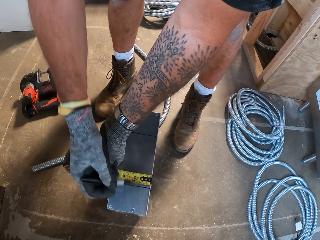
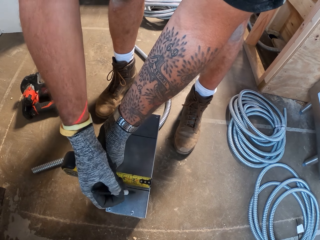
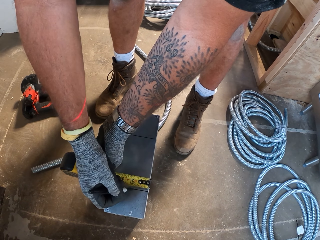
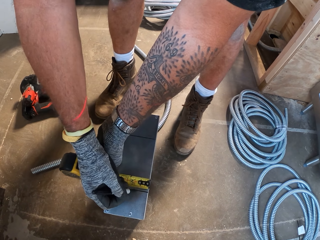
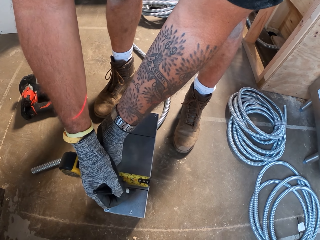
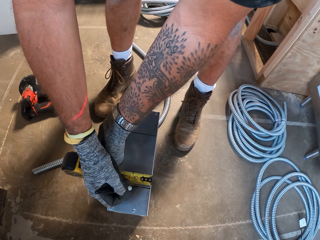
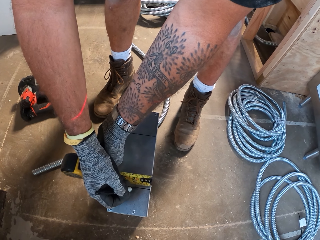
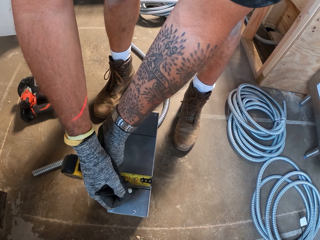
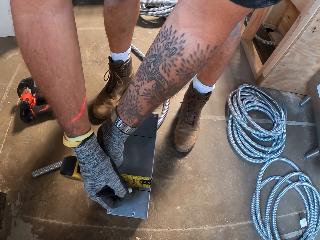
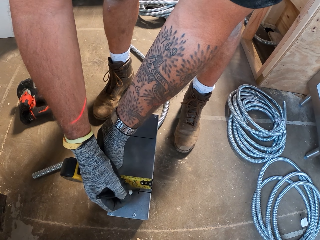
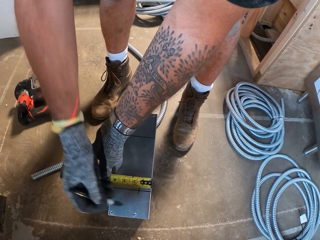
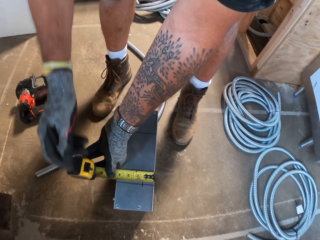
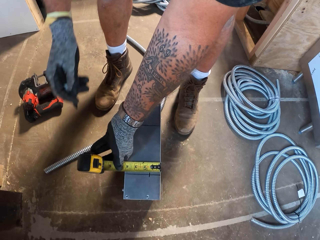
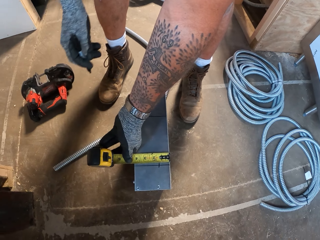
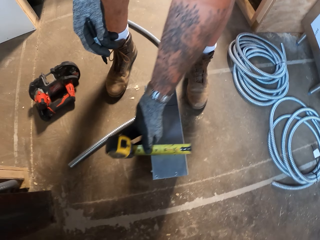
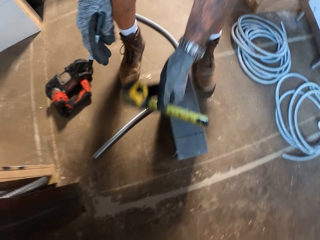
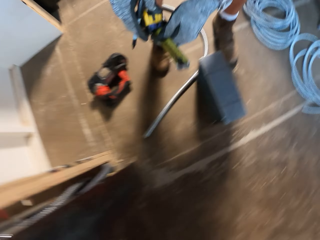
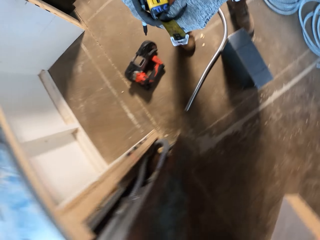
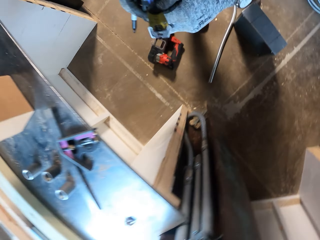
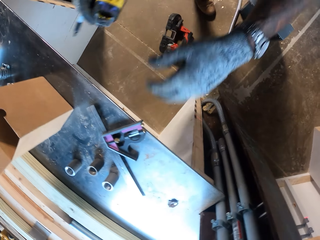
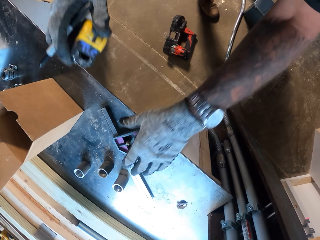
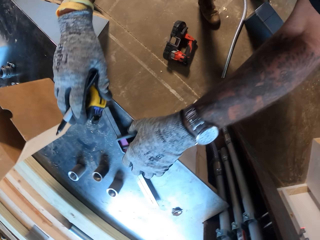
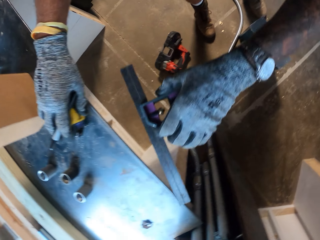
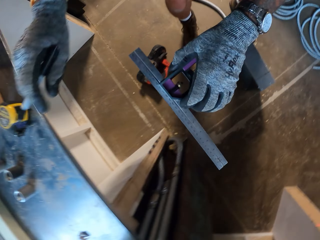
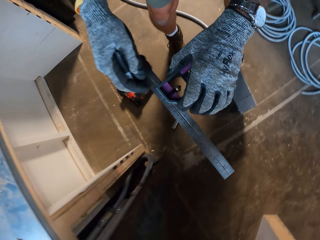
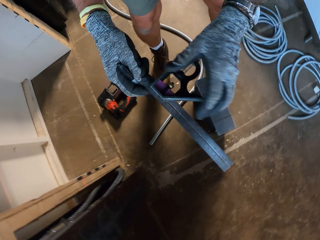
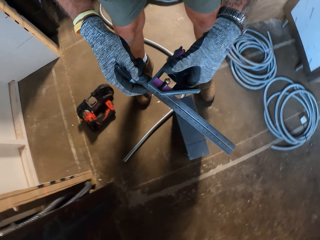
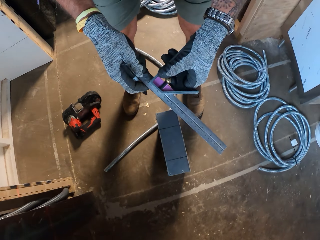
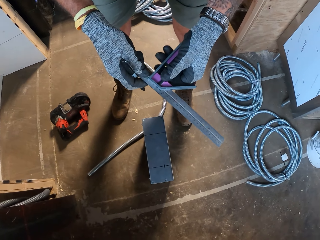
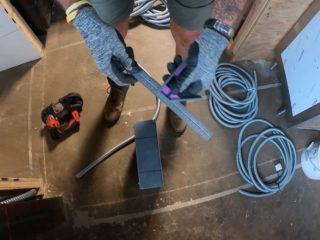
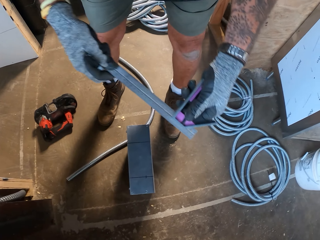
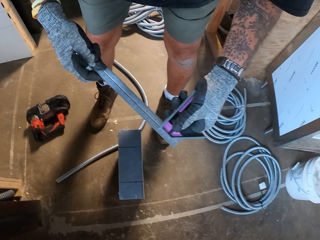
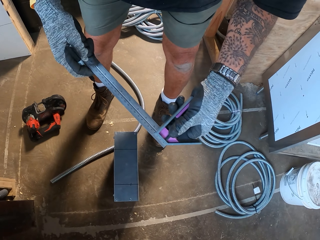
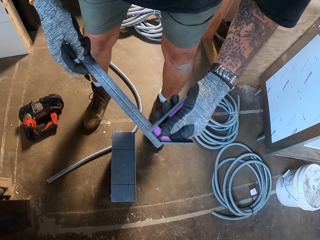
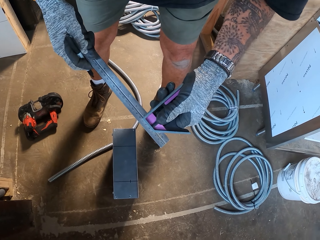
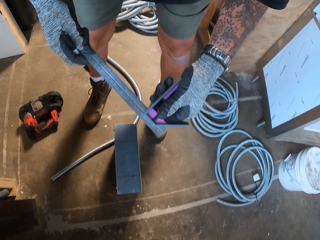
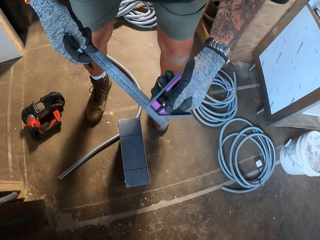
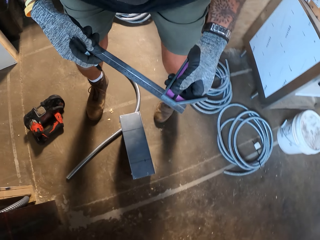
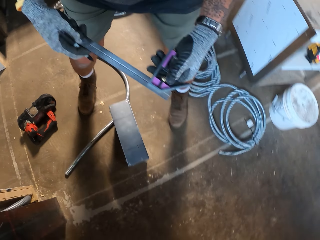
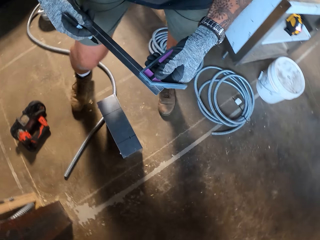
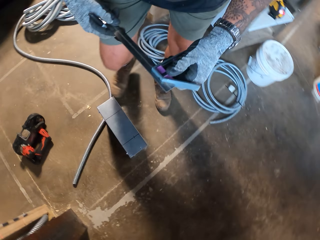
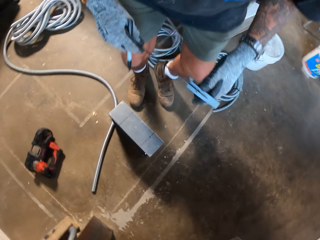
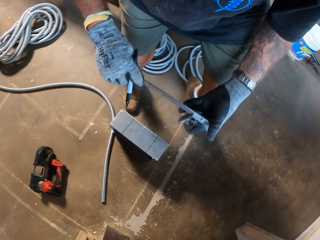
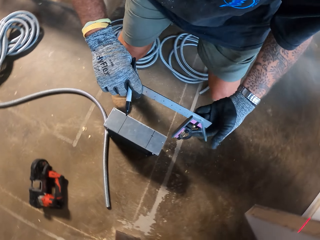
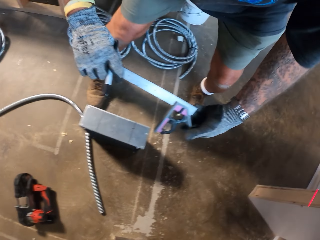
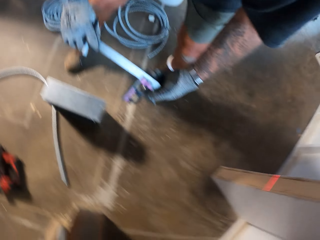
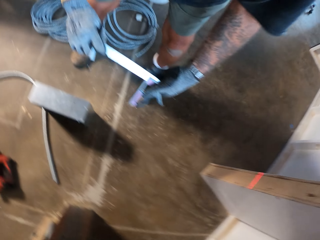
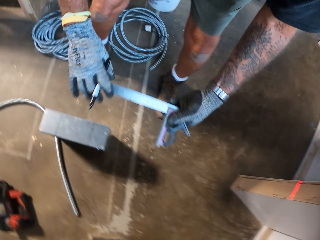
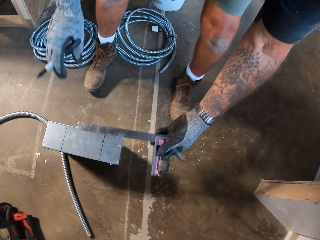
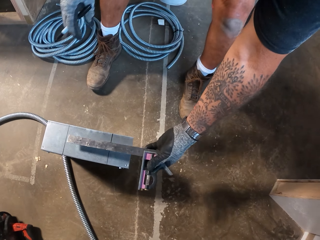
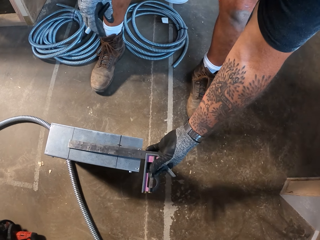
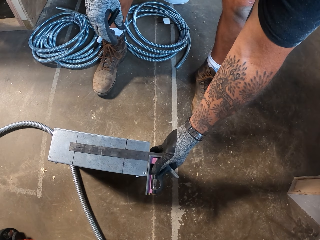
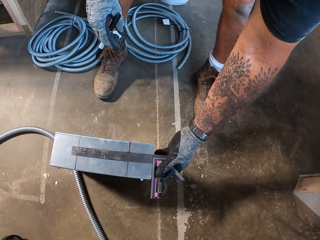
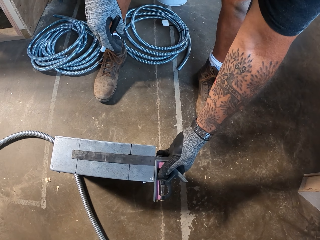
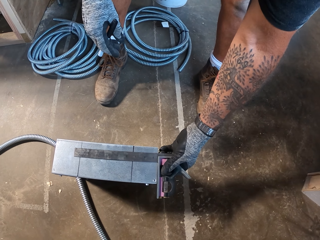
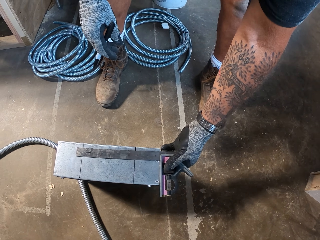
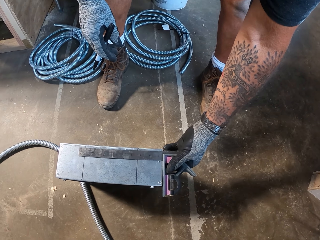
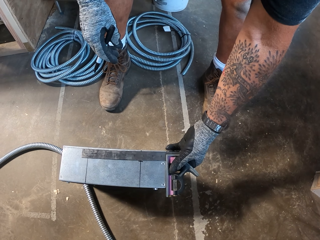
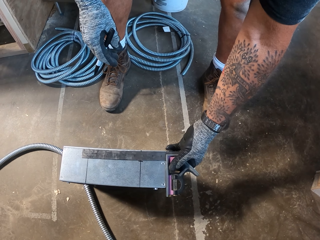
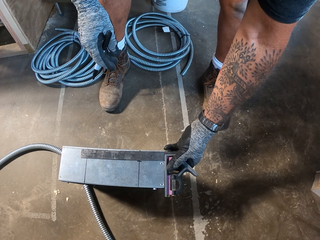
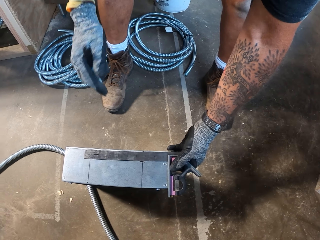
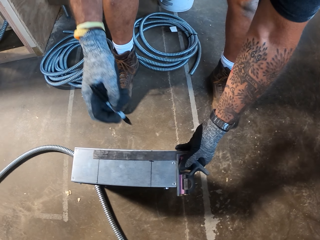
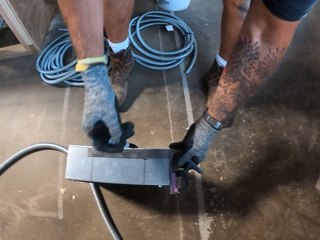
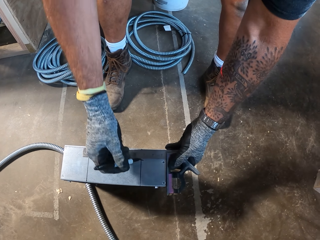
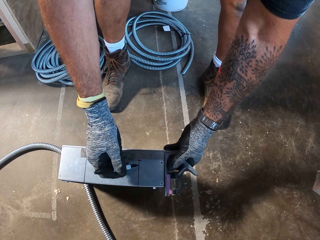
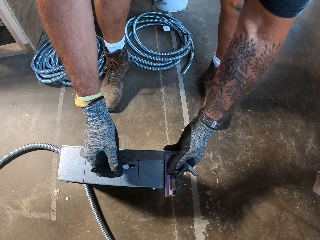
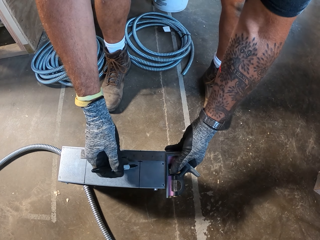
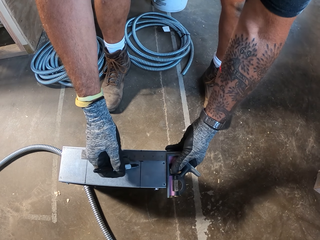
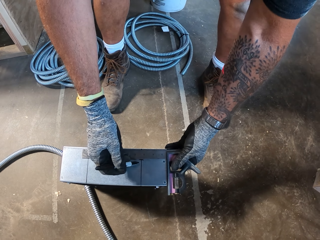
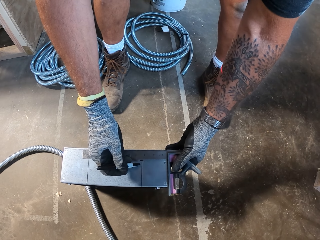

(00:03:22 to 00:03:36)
The camera wearer puts a mark on the metal box. They put the tape measure on the table. They pick up a ruler on the table. They fix the ruler. They measure the metal box with the ruler. They put something on the metal box.

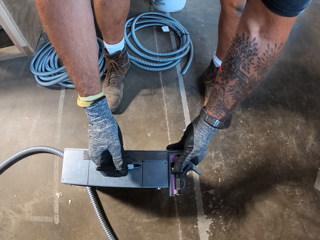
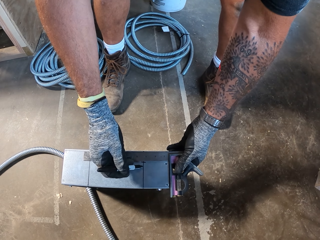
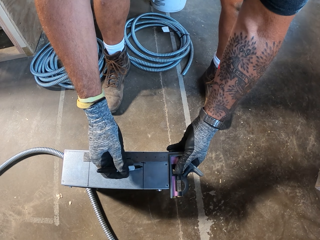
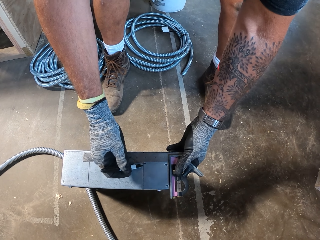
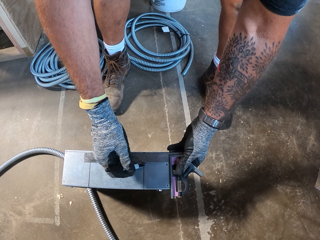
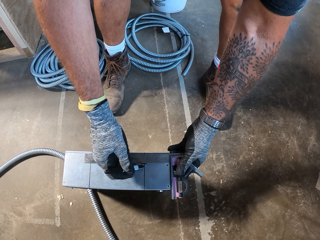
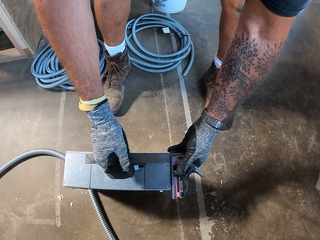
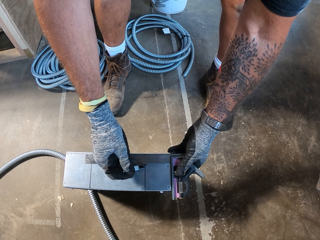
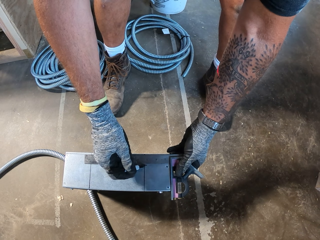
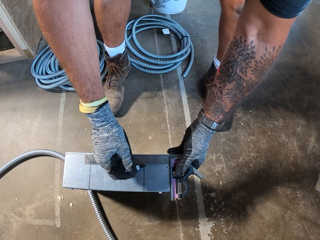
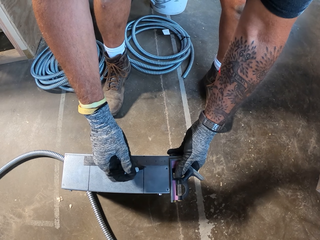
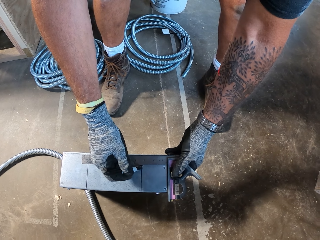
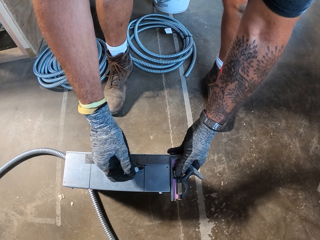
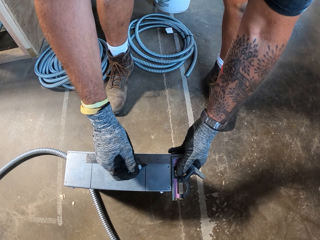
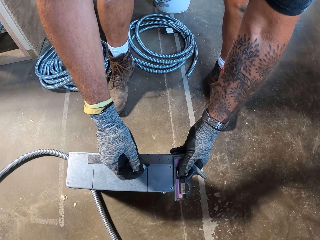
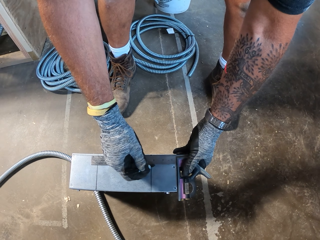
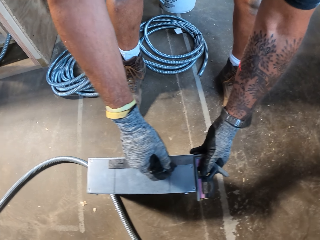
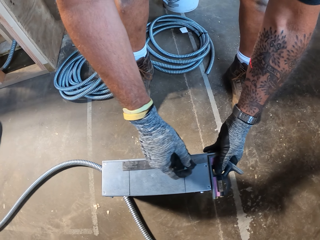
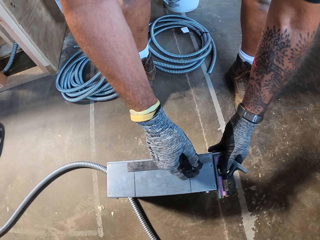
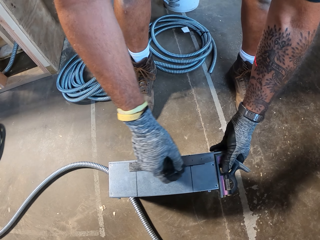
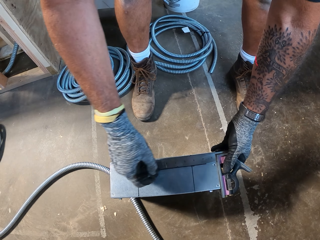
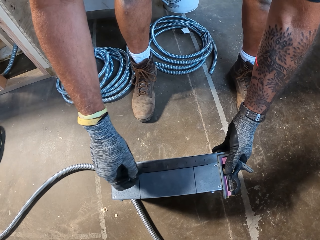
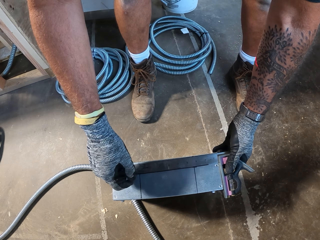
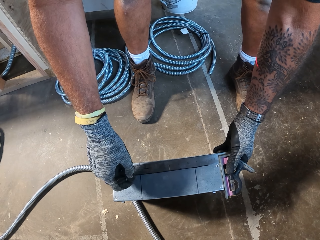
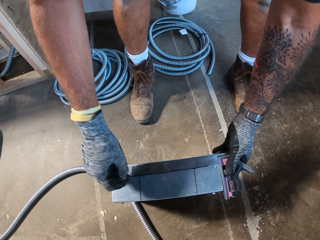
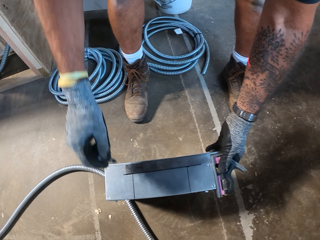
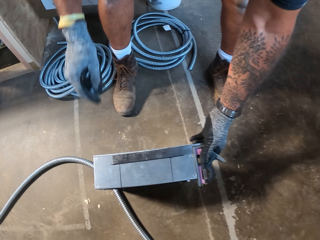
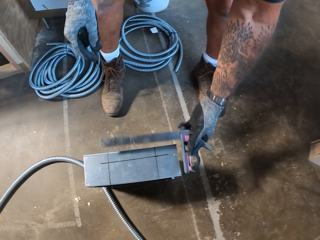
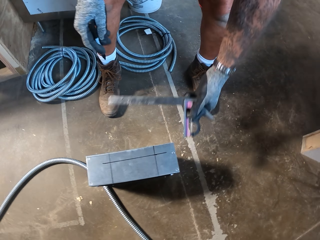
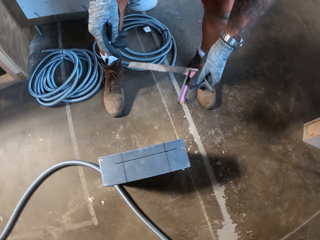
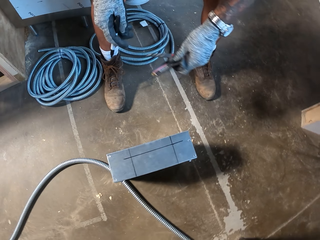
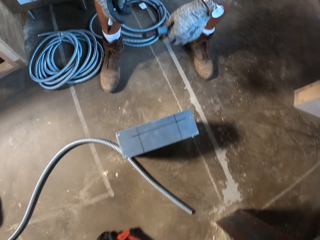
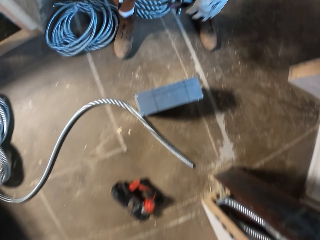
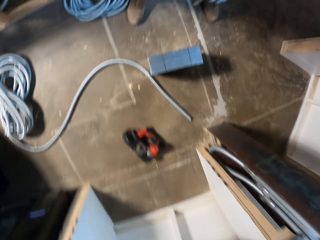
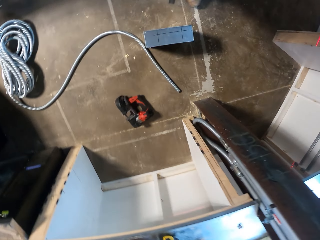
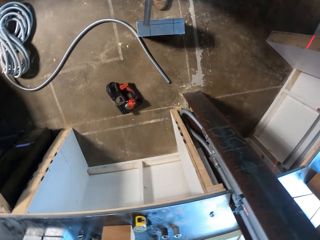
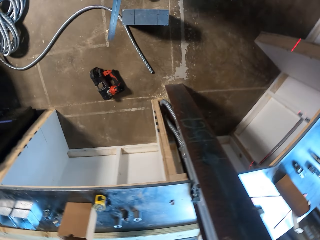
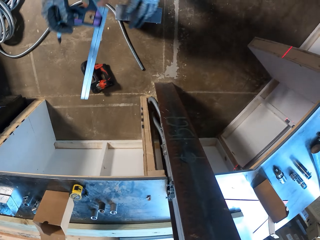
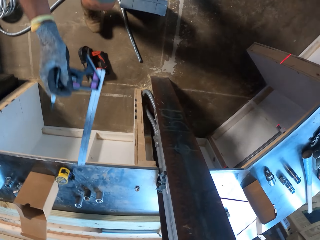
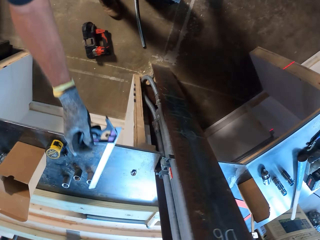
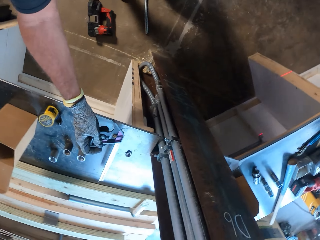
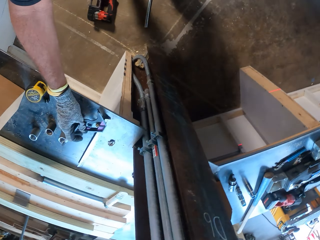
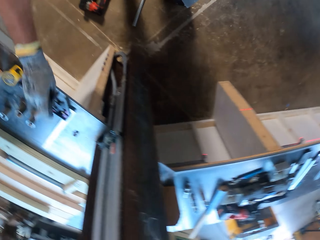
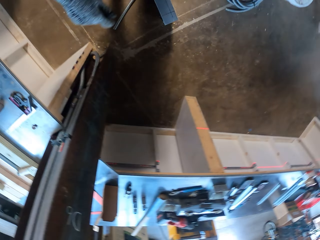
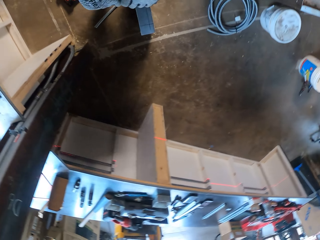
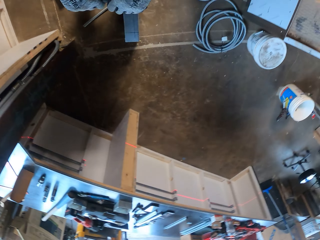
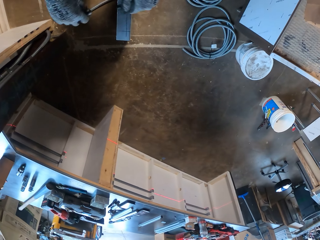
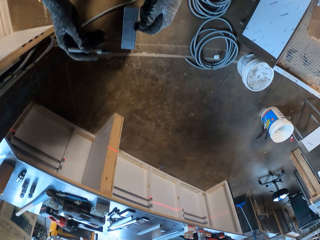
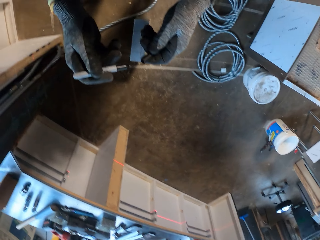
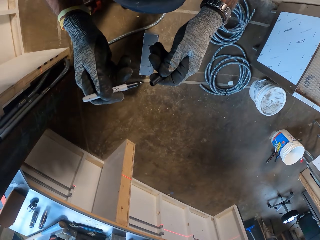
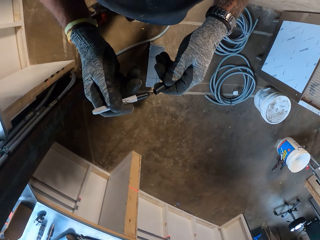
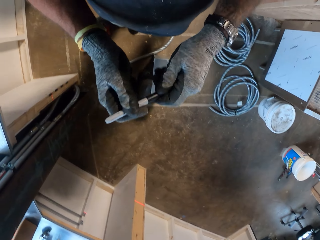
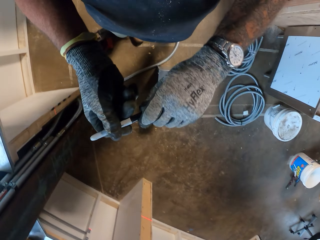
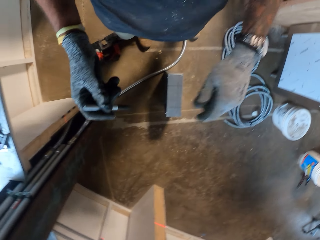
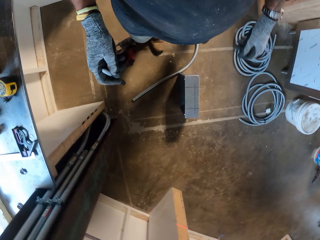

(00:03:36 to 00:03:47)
The camera wearer puts a mark on the metal box. They drop the ruler on the table. They pick up something from the table. They close the pencil.
